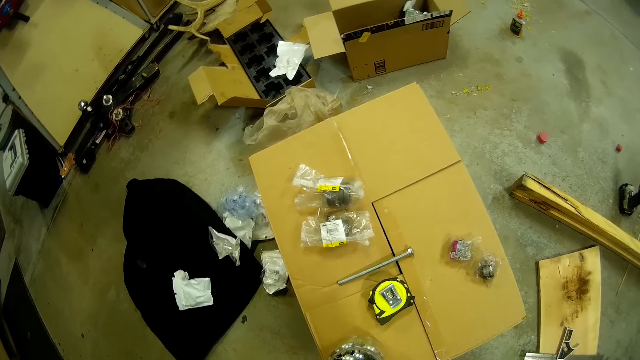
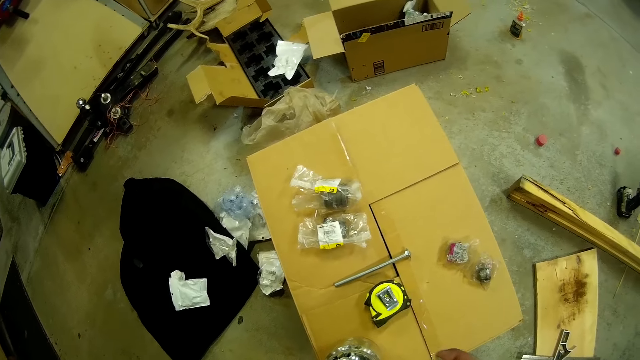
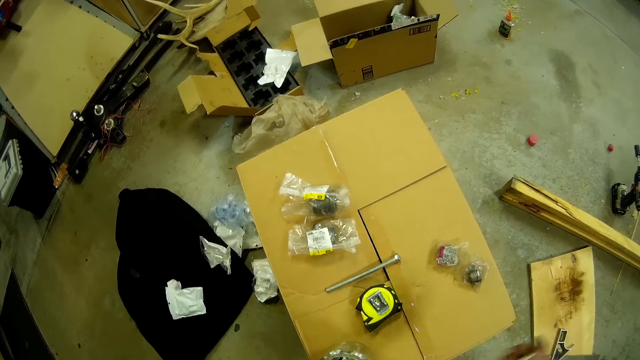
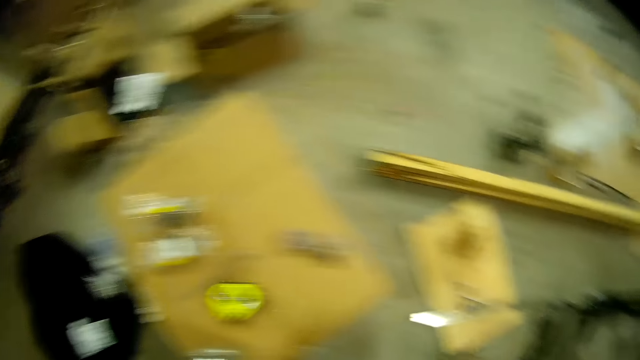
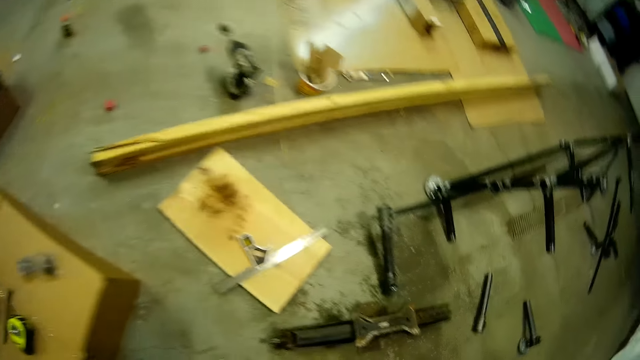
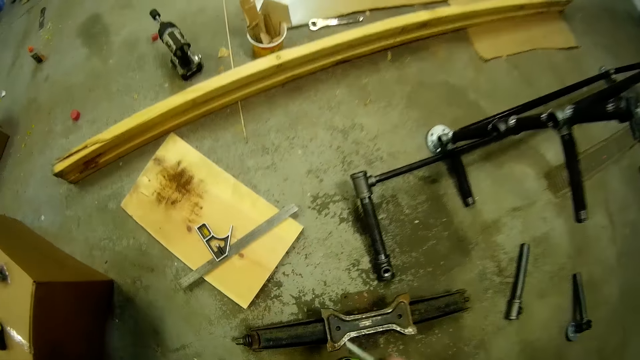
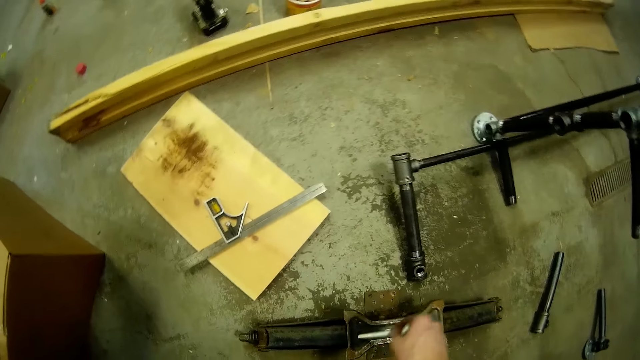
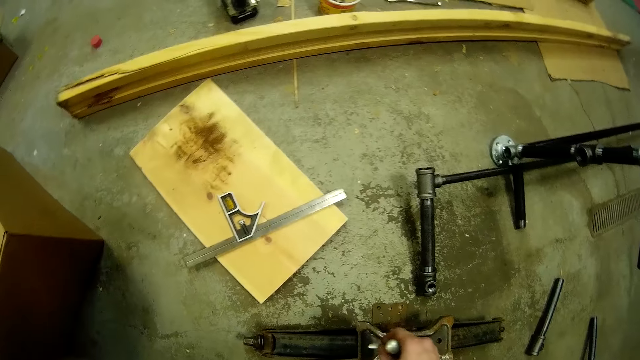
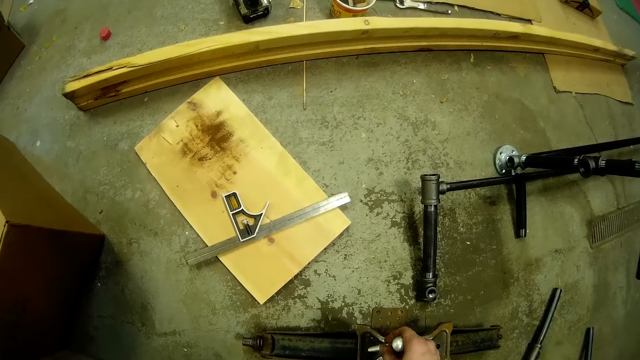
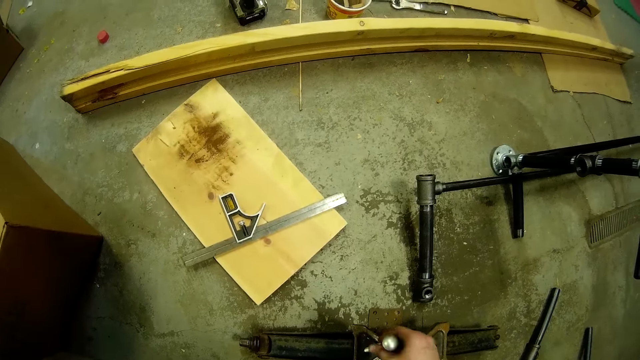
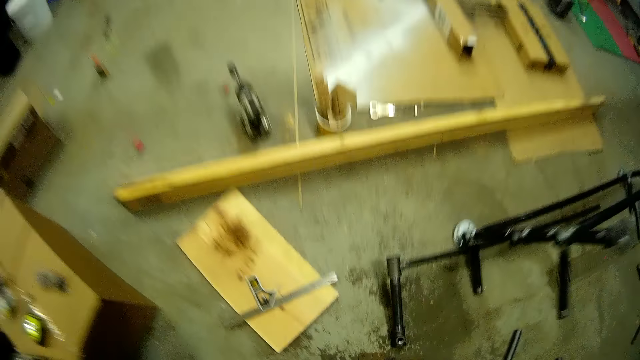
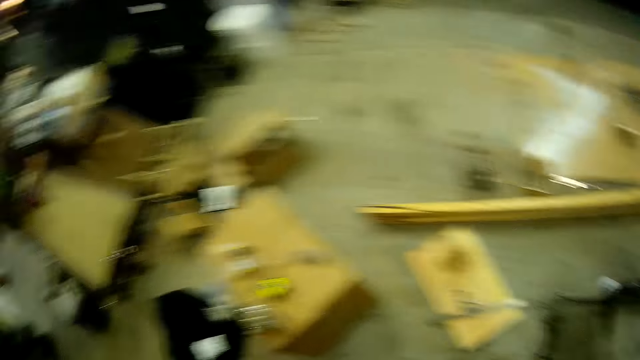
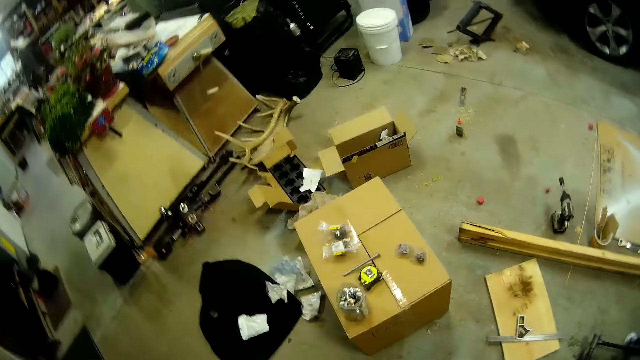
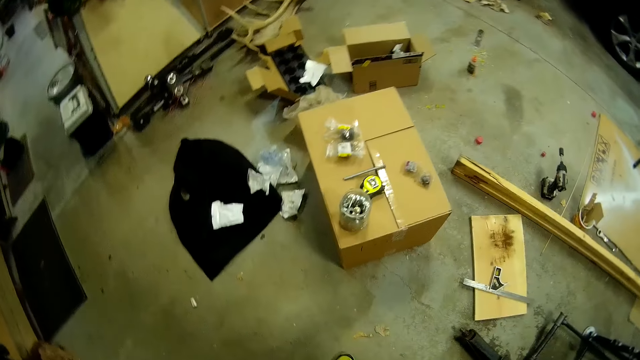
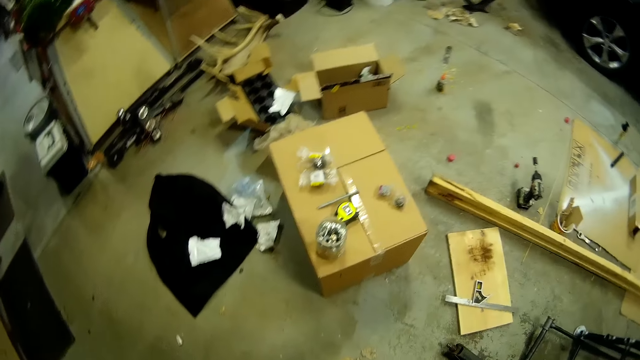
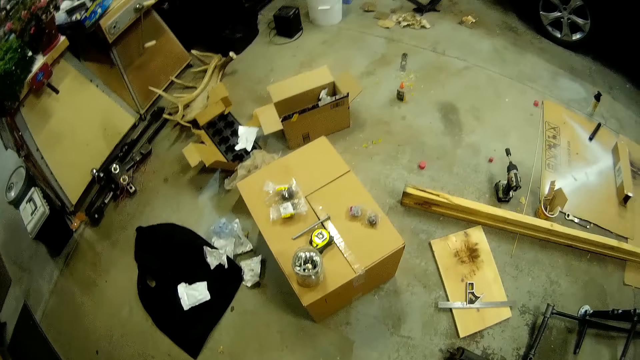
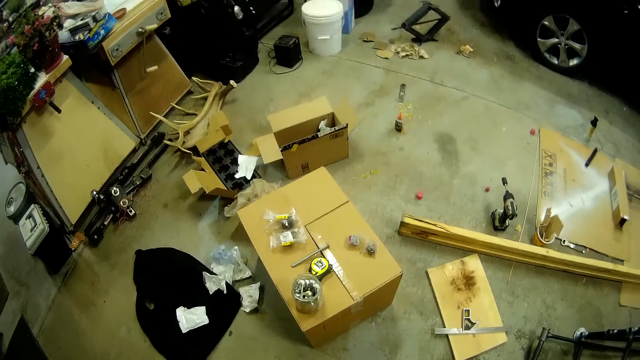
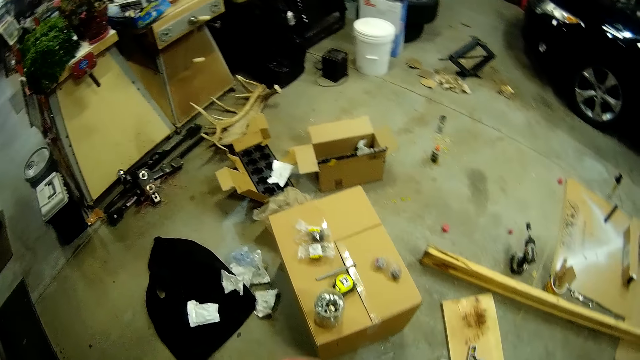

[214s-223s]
The camera wearer puts the shaft bolt into the hole in the car jack with his right hand. He removes the shaft bolt from the hole in the car jack with his right hand. He stands on the floor.

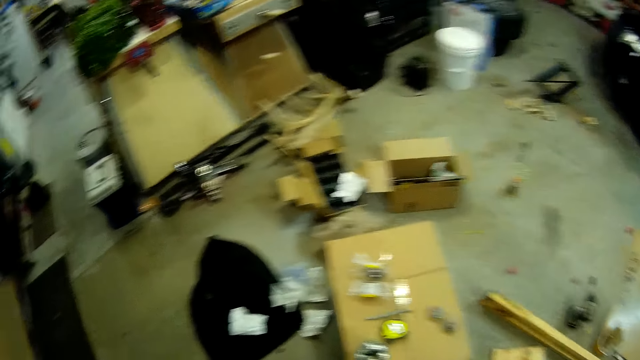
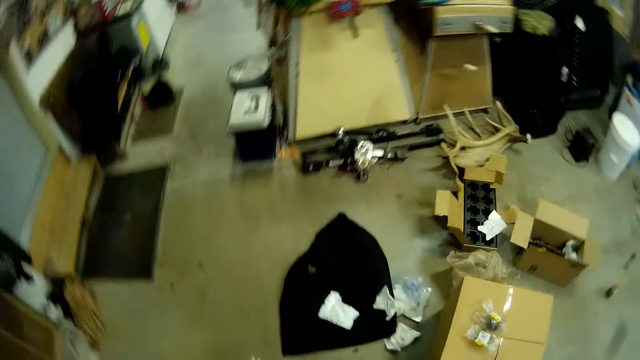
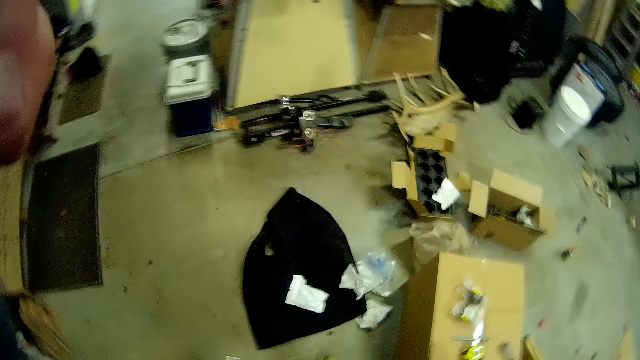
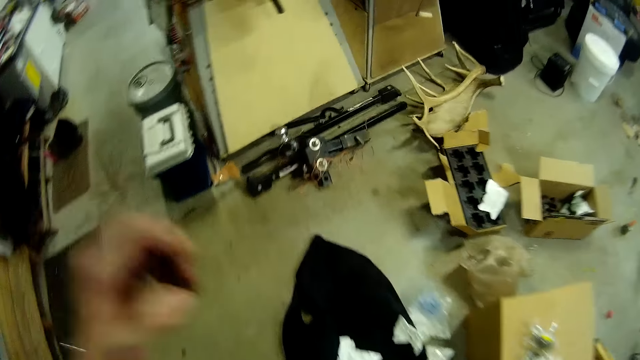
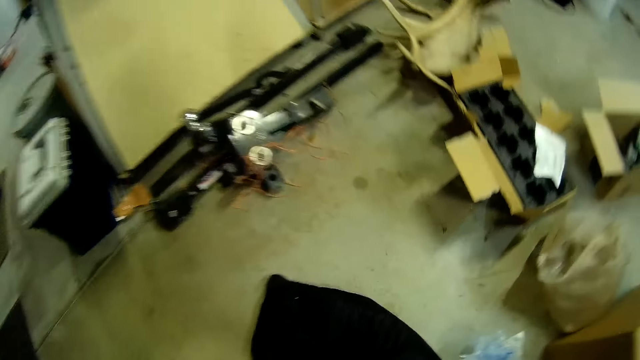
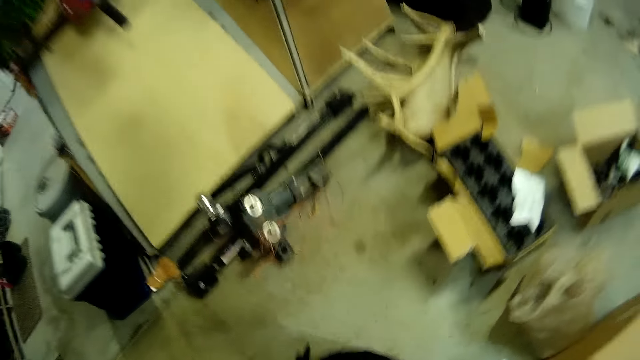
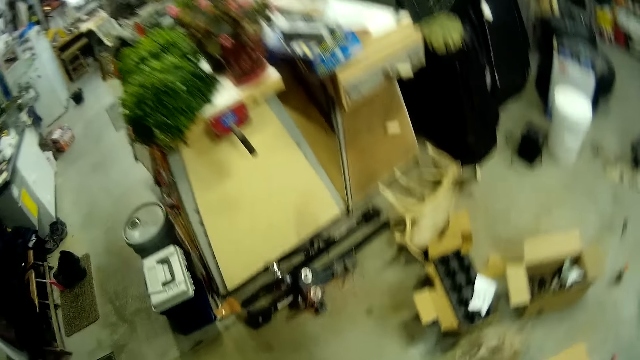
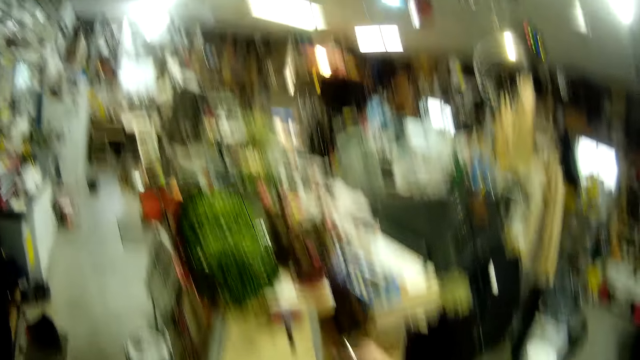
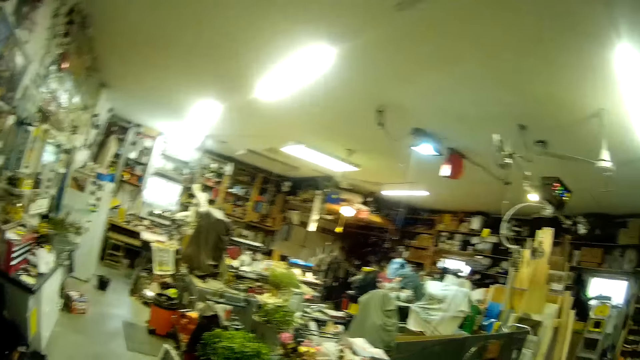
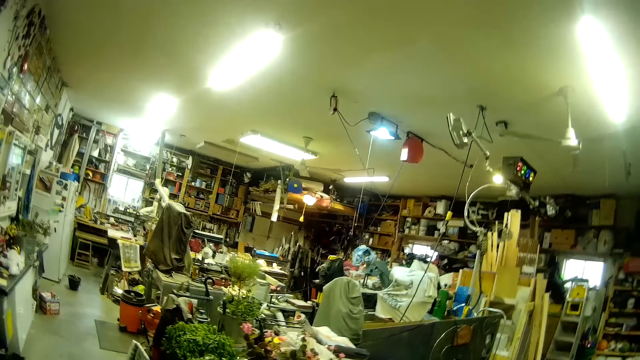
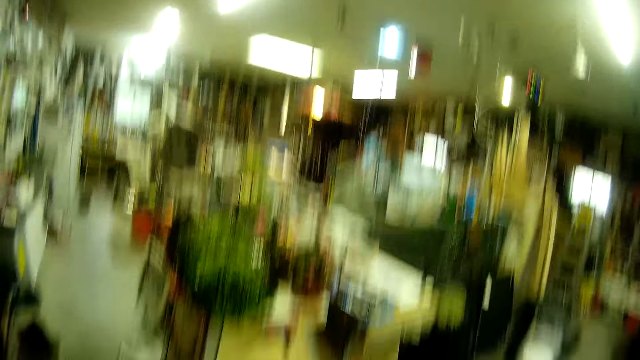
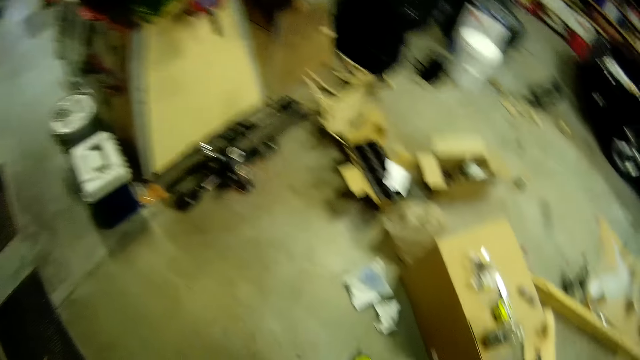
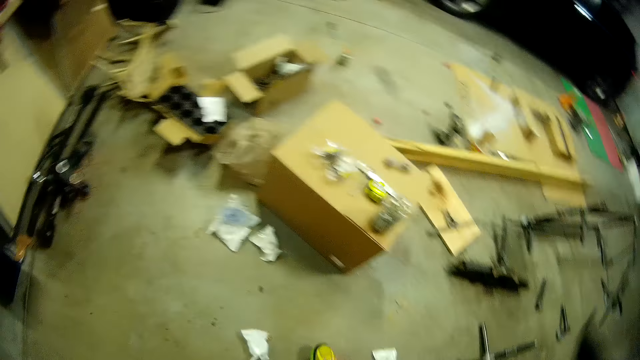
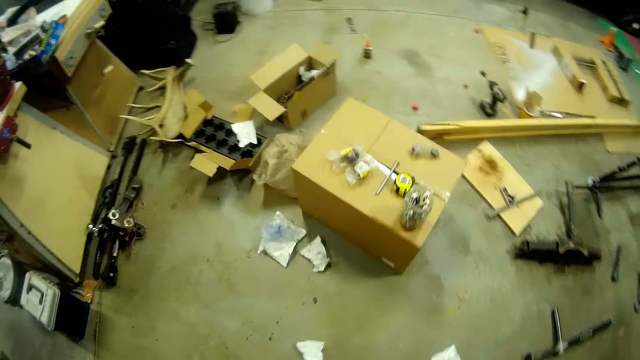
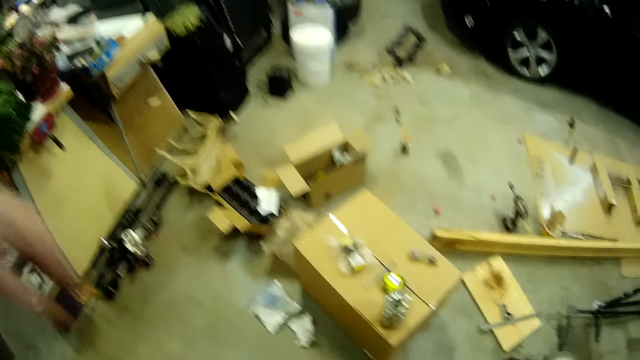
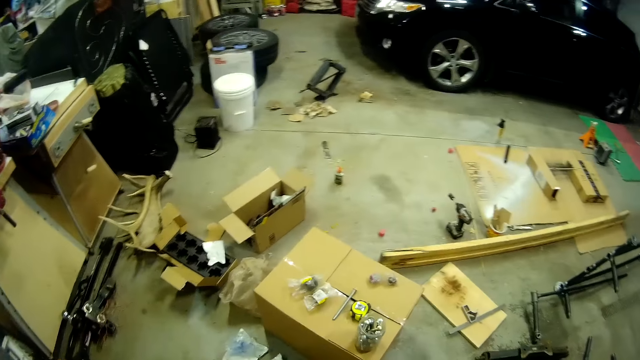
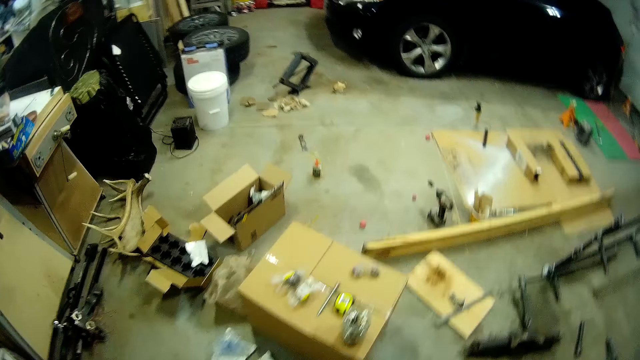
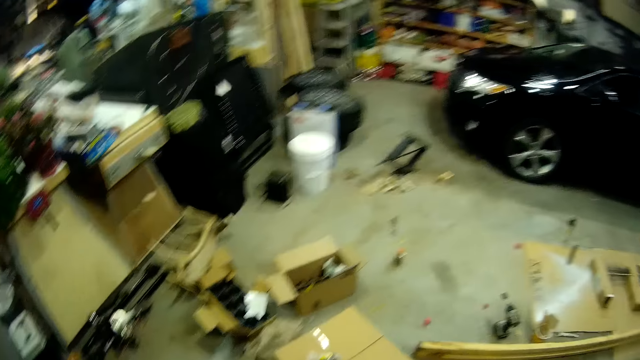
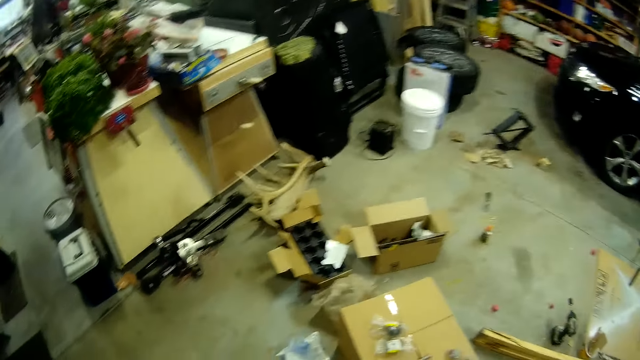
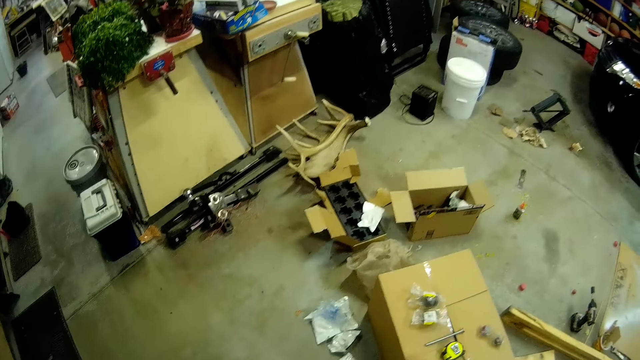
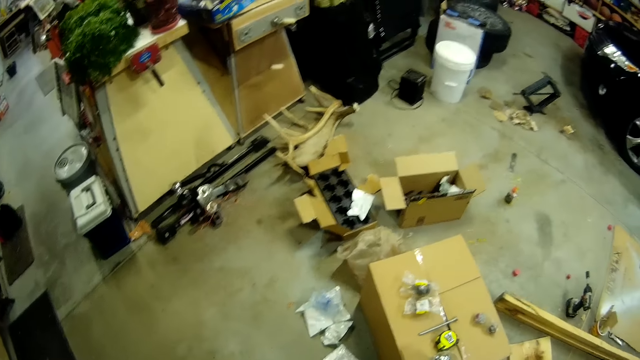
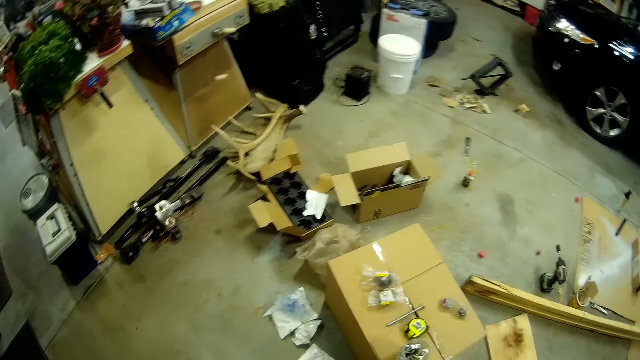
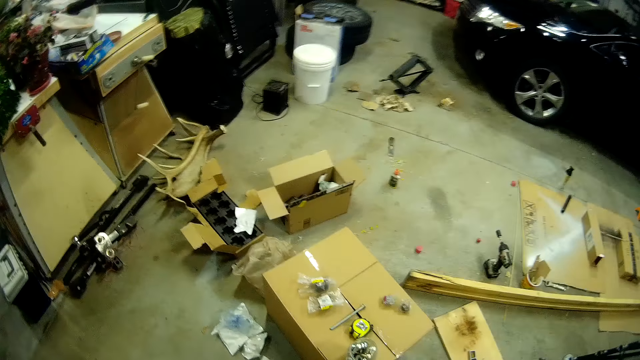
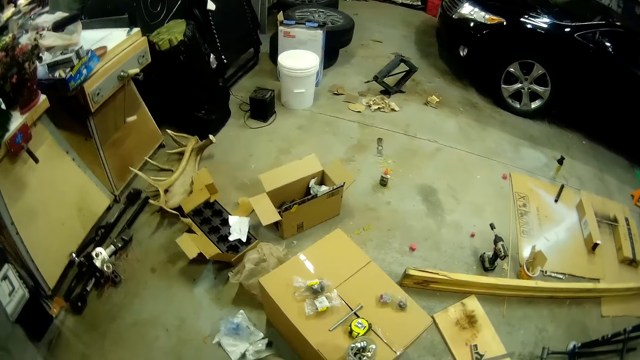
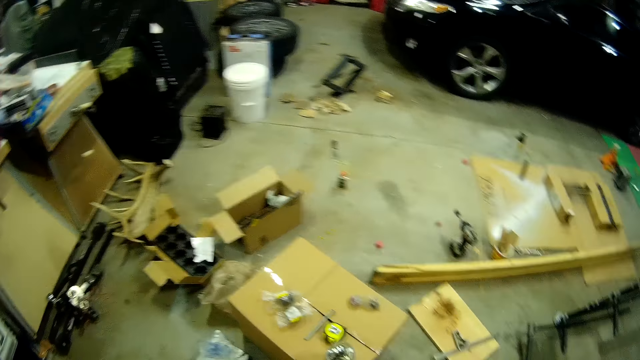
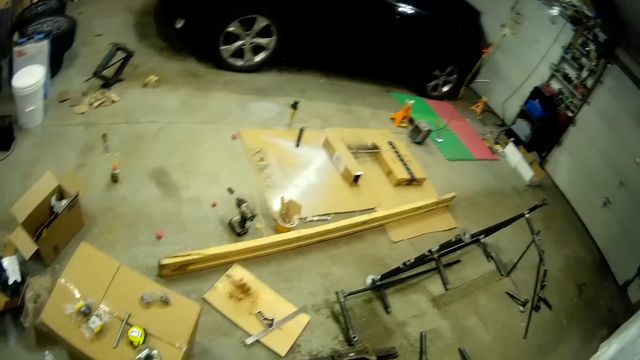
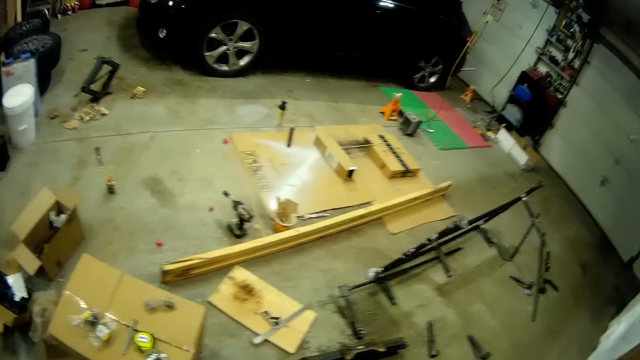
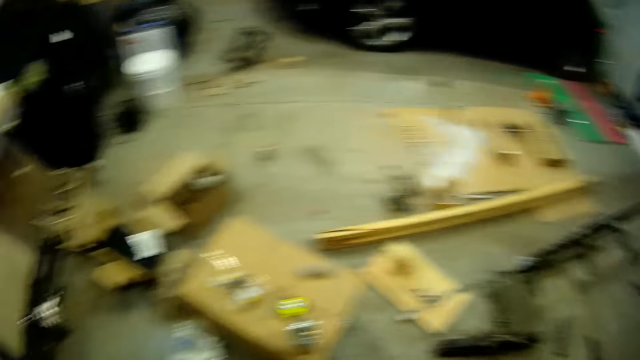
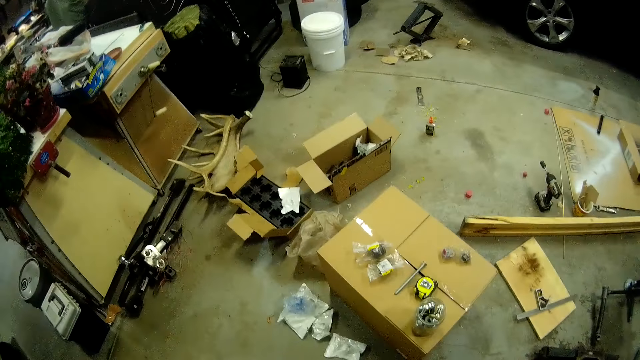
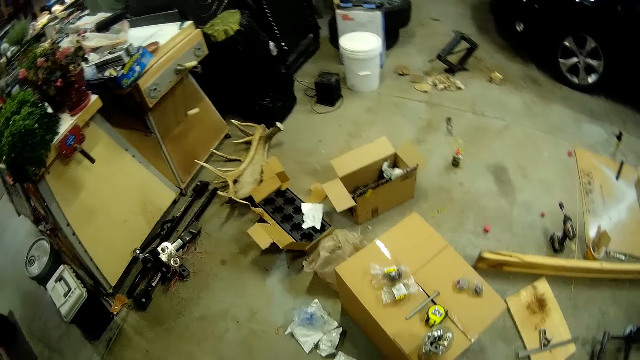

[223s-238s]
The camera wearer adjusts a camera above his head with his left hand. He picks up a black cloth from the floor with his left hand. He wears the black cloth from the floor.
